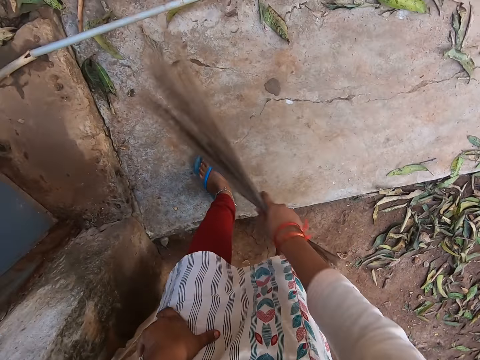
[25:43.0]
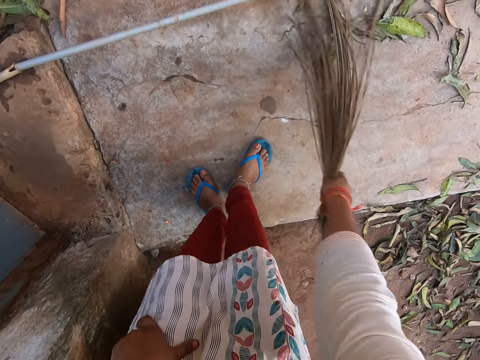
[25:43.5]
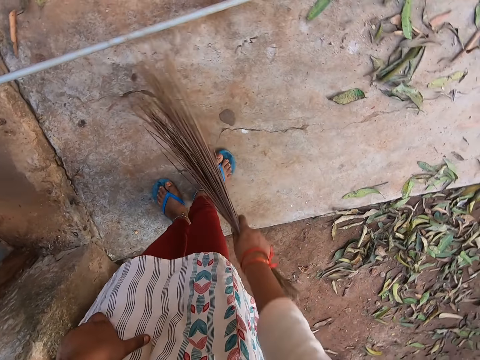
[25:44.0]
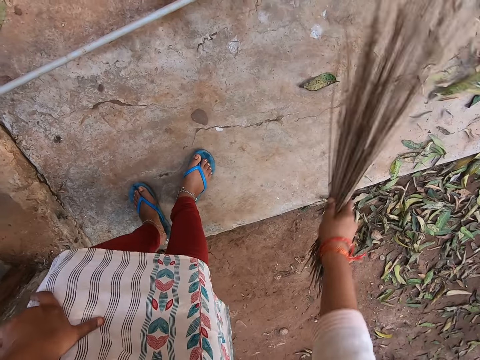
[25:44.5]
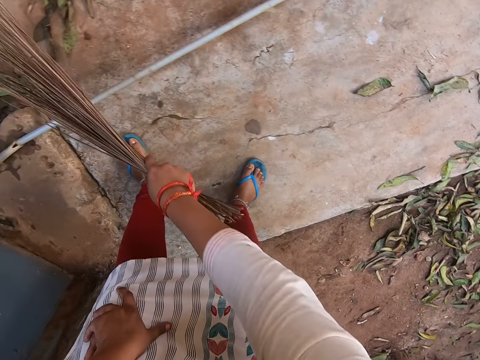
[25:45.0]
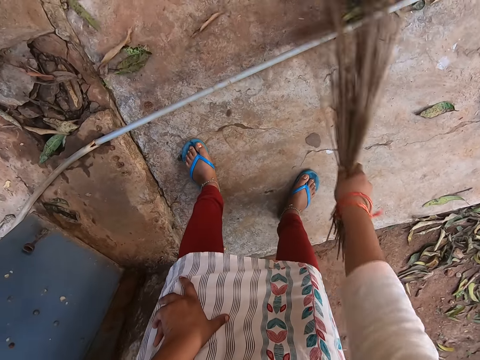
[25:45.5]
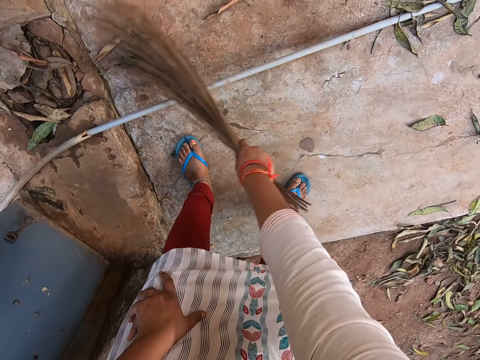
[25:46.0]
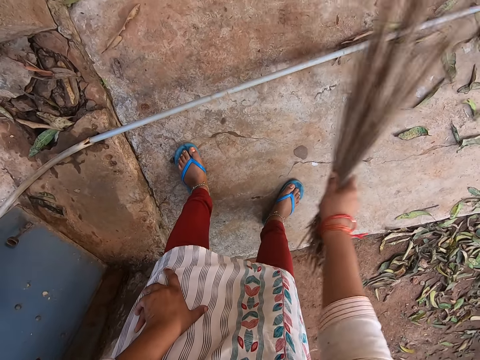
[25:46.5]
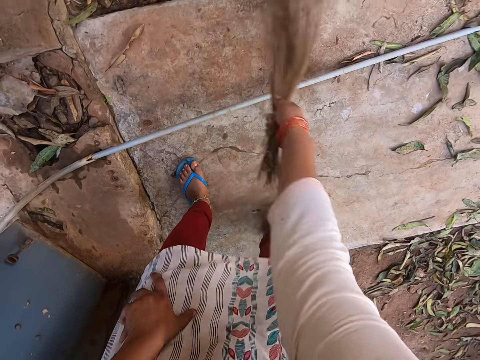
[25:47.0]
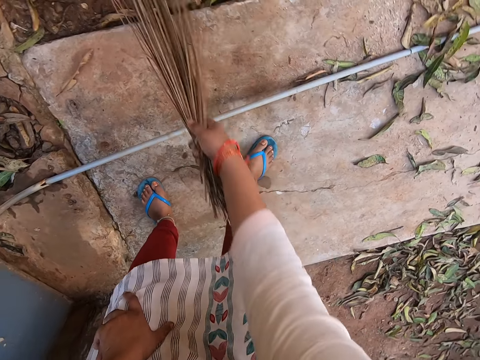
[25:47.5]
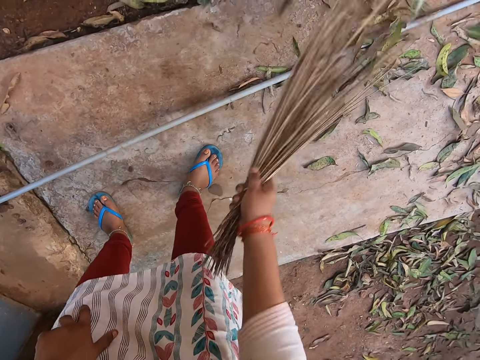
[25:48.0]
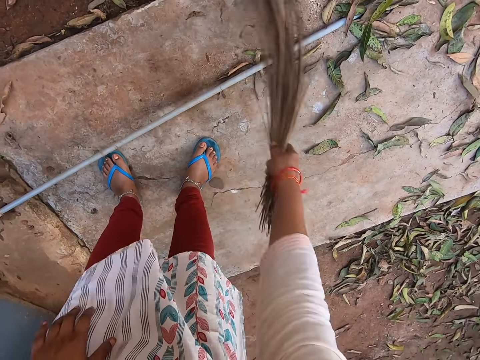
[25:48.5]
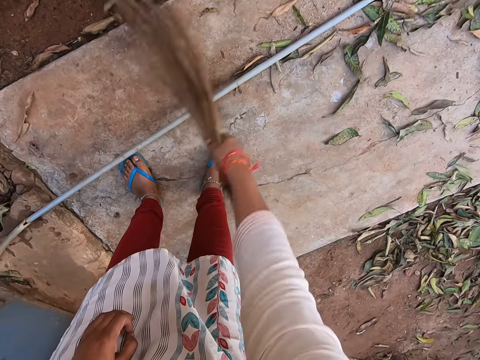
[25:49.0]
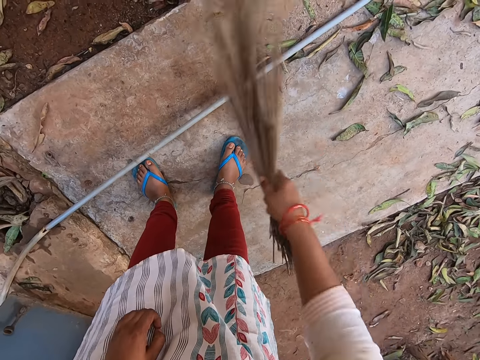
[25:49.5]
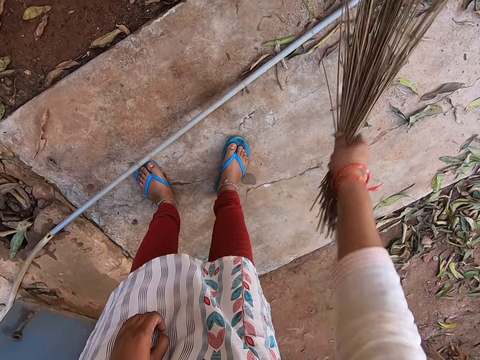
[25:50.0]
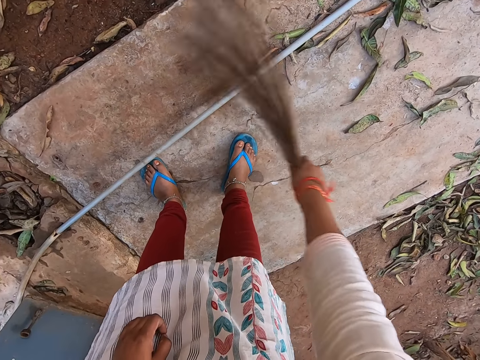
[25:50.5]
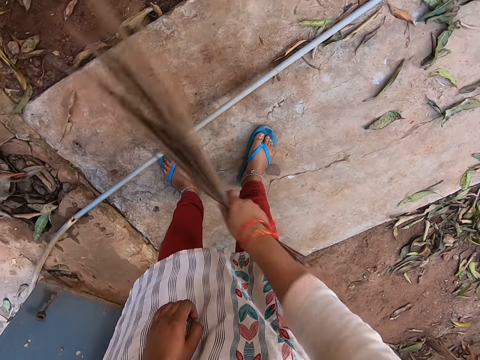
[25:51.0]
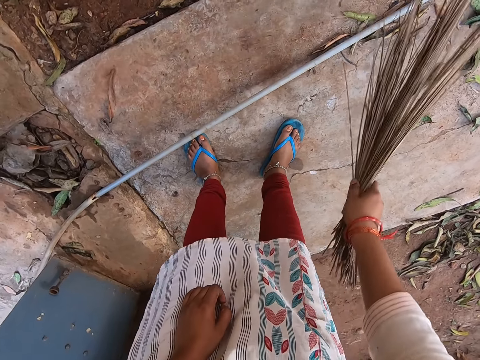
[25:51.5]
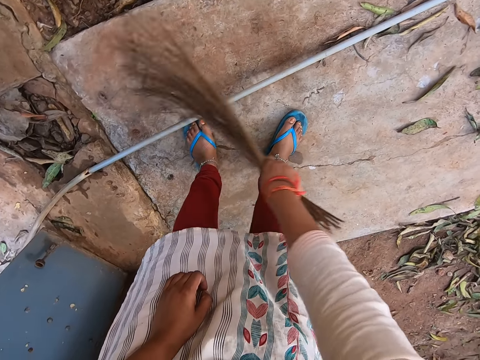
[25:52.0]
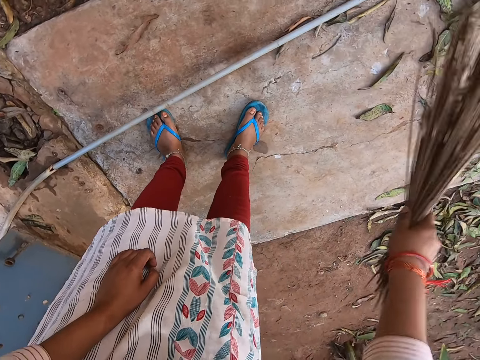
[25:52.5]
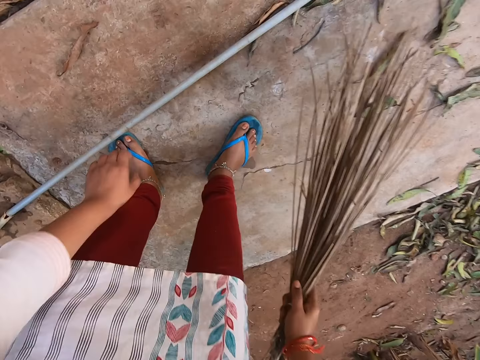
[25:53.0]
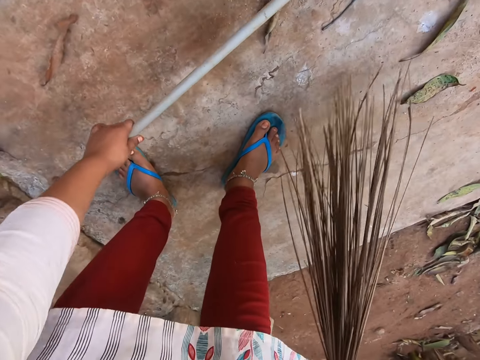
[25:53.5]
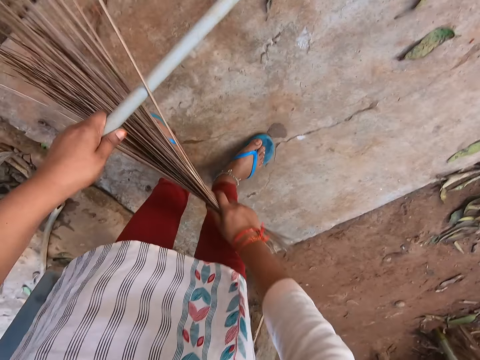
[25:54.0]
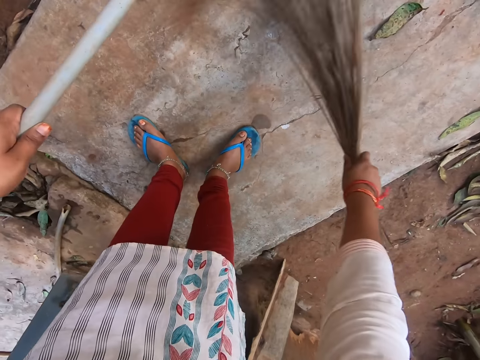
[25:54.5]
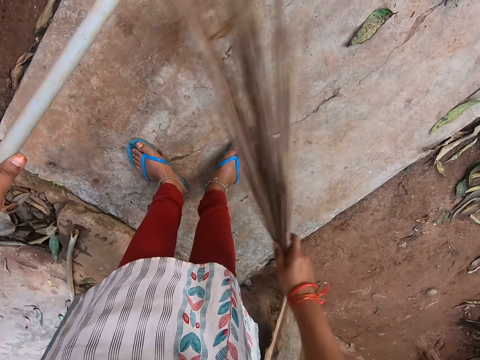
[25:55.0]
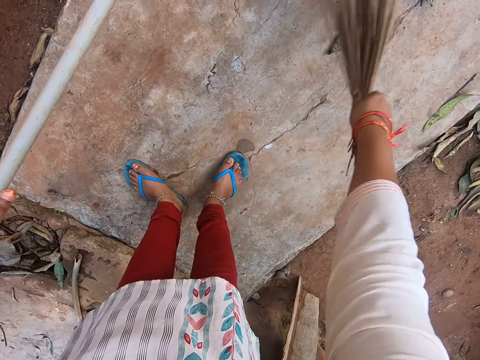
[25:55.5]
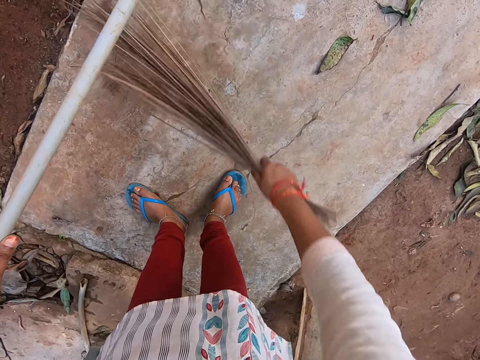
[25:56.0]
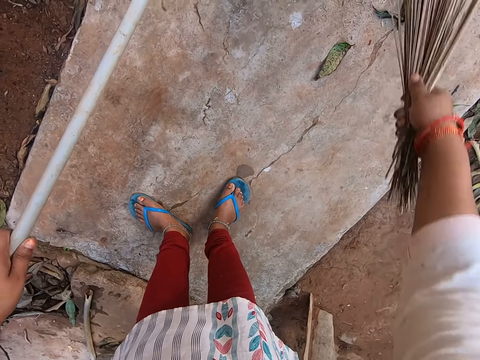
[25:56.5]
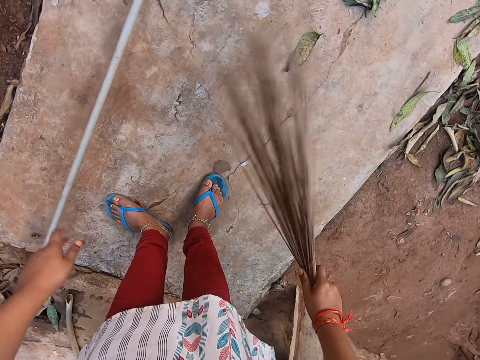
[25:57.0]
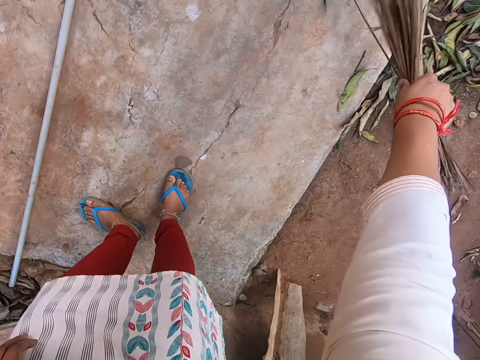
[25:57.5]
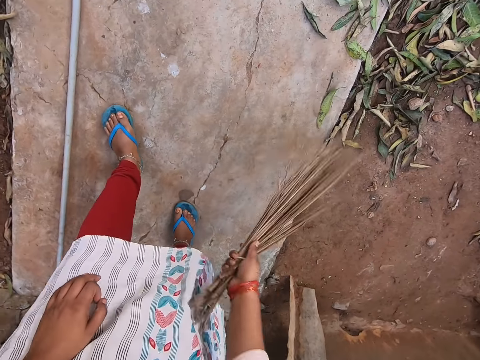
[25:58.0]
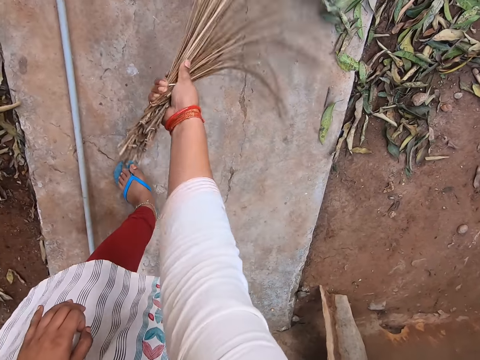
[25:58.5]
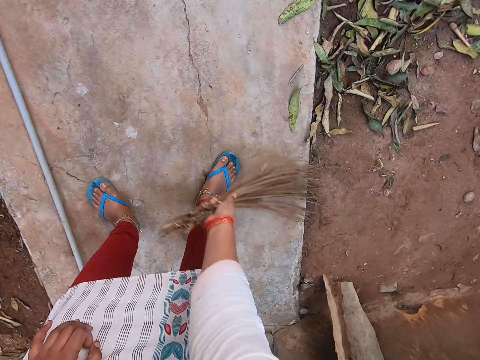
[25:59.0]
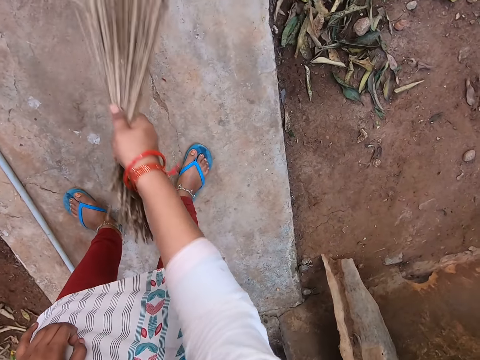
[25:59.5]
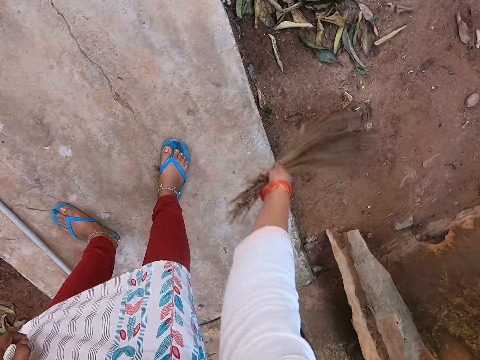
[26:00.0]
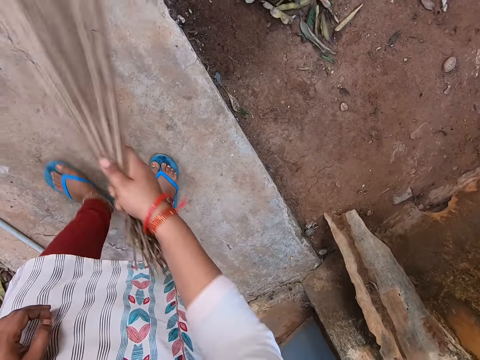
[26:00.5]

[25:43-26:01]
The camera wearer picks a pipe from the walkway with her left hand. She sweeps leaves on the walkway with the broom in her right hand. She drops the pipe on the walkway with her left hand. She sweeps leaves on the soil with the broom in her right hand.

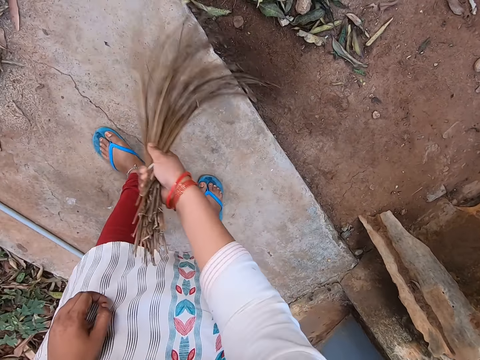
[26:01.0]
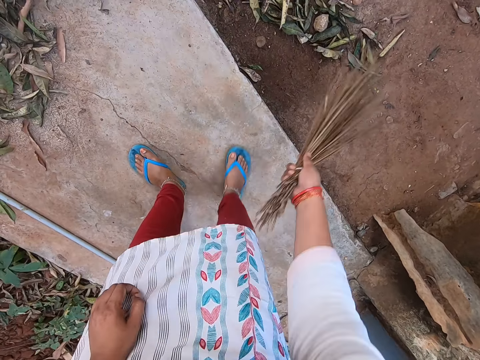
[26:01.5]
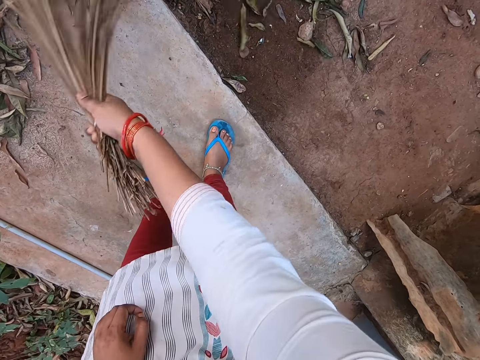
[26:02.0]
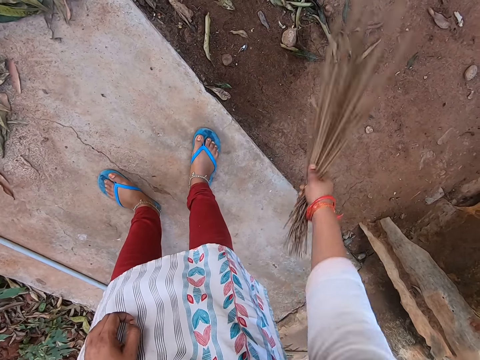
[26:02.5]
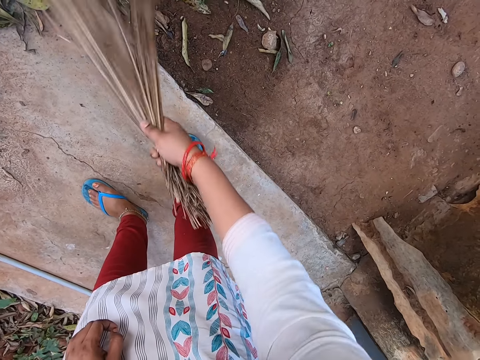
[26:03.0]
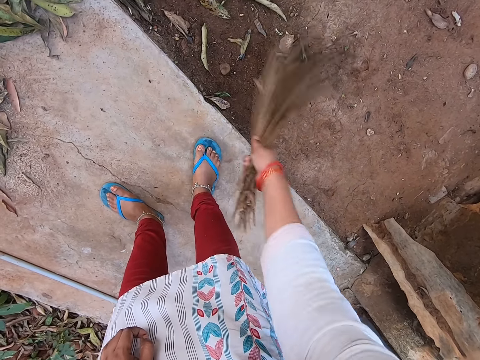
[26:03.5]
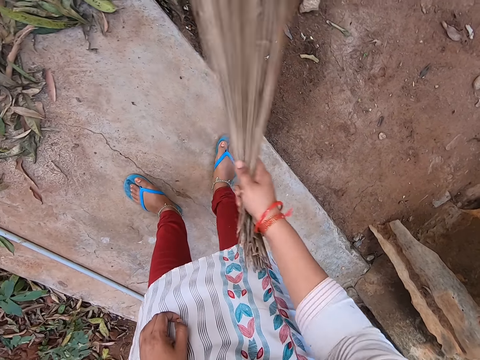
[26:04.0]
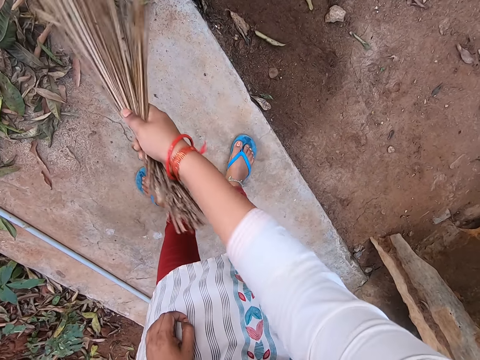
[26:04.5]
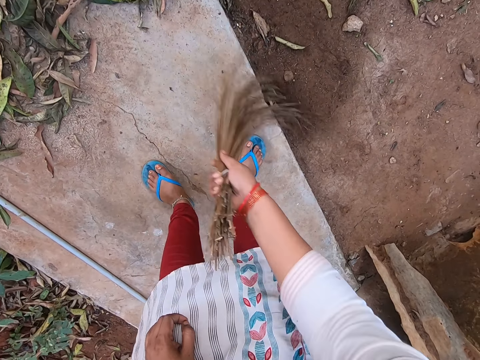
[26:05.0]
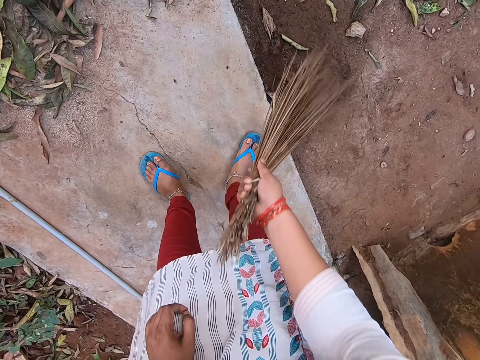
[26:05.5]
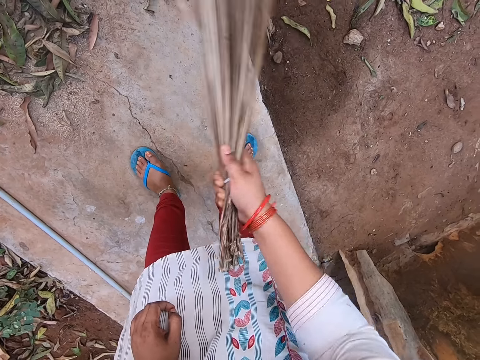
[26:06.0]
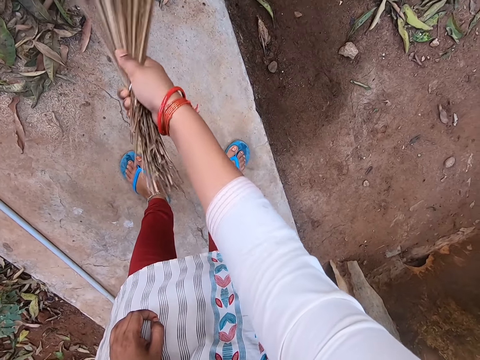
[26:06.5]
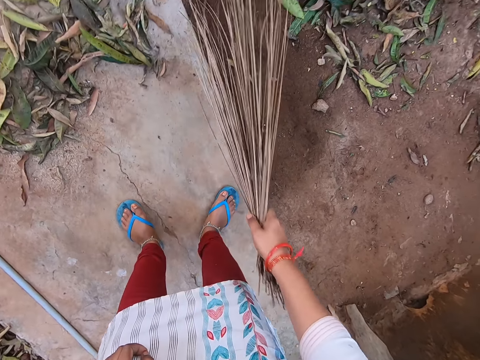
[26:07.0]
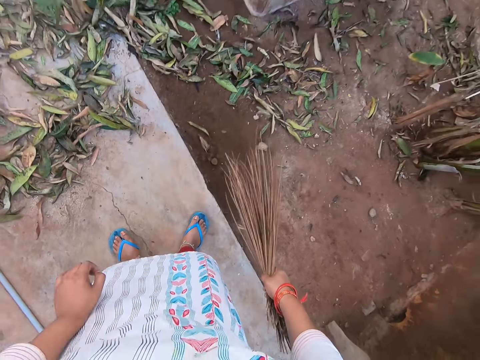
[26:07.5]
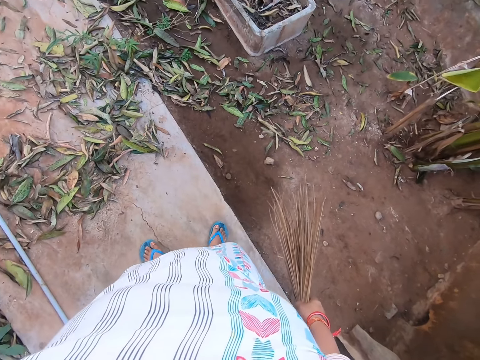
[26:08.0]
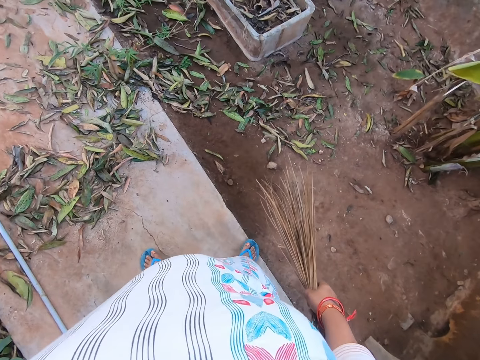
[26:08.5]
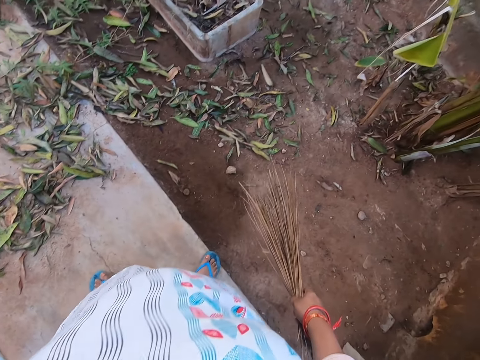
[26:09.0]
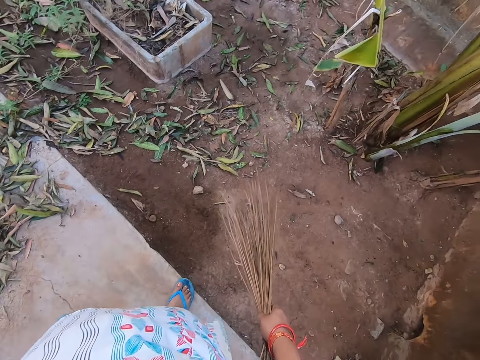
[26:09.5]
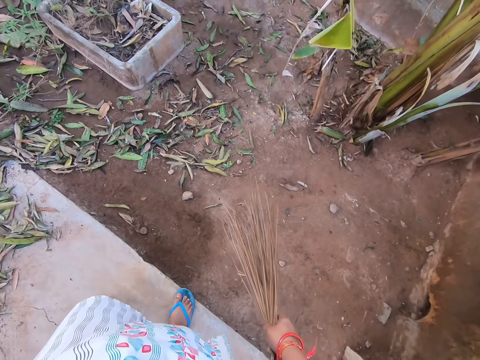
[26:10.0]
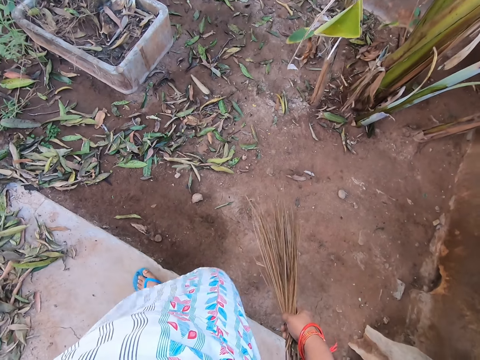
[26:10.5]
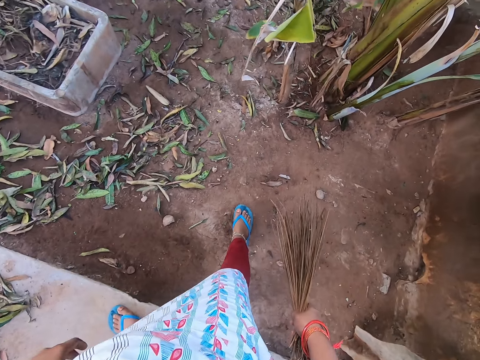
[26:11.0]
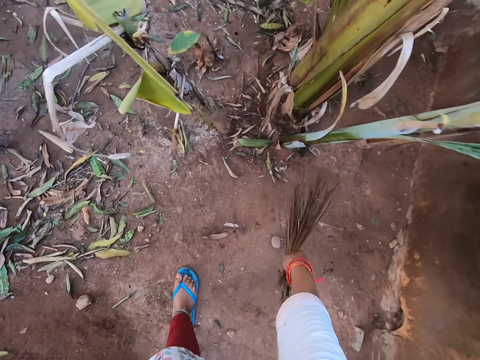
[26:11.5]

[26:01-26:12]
The camera wearer stands up. They look at the trash on the compound.
